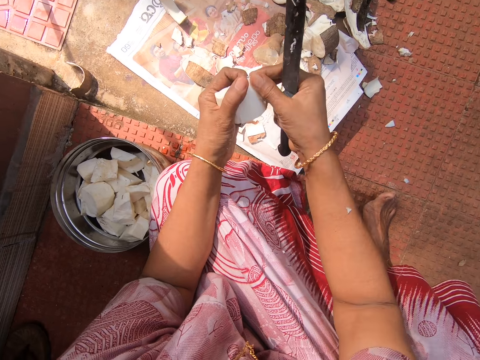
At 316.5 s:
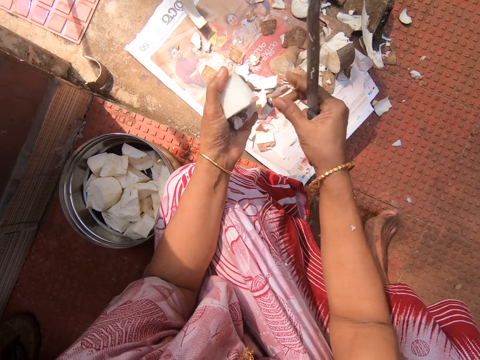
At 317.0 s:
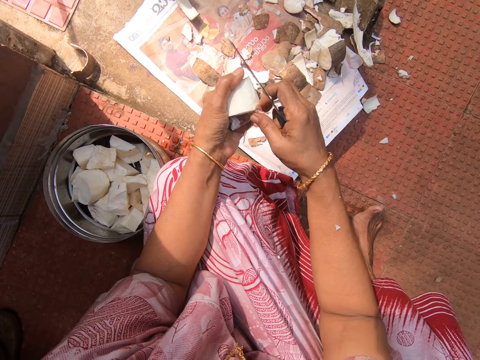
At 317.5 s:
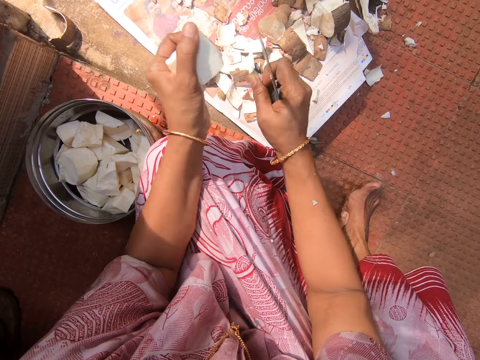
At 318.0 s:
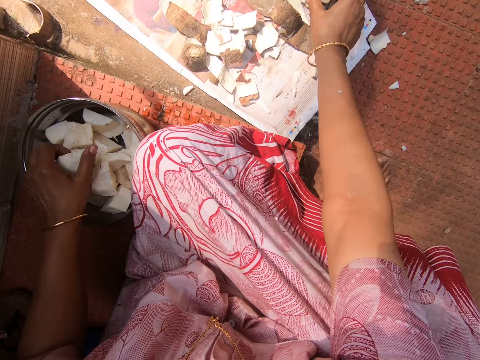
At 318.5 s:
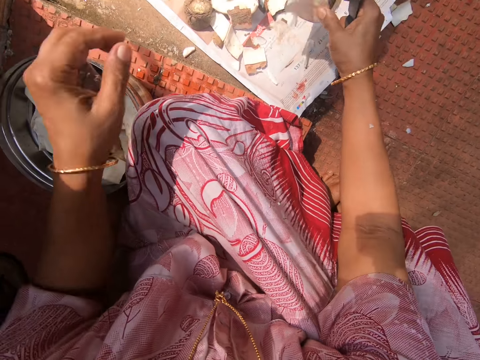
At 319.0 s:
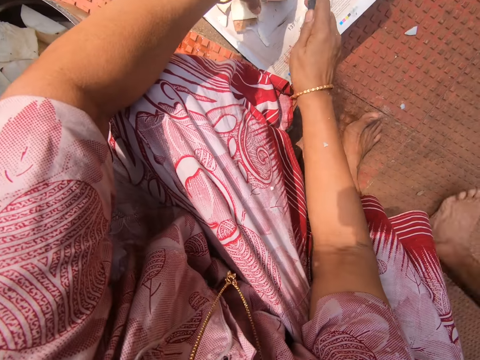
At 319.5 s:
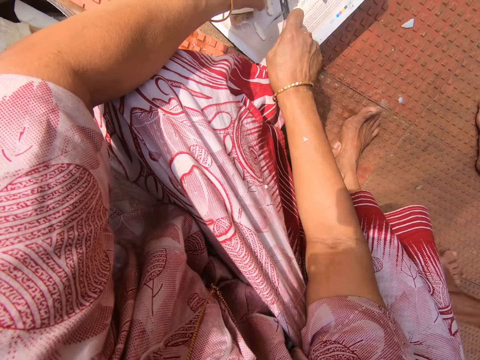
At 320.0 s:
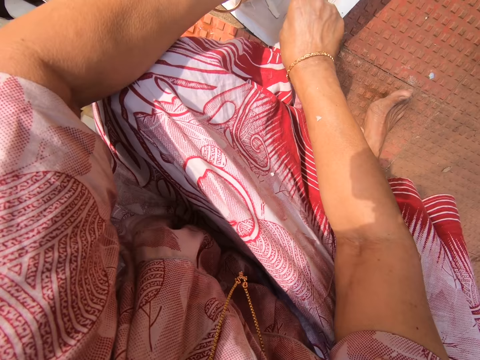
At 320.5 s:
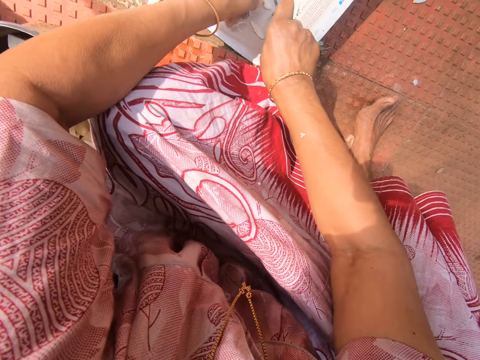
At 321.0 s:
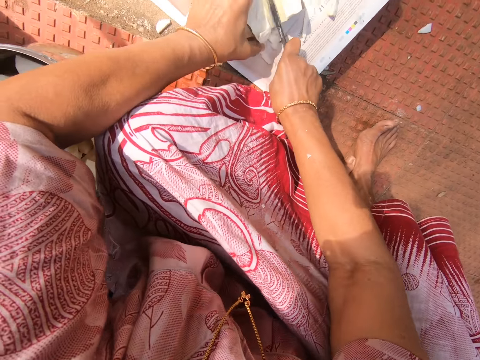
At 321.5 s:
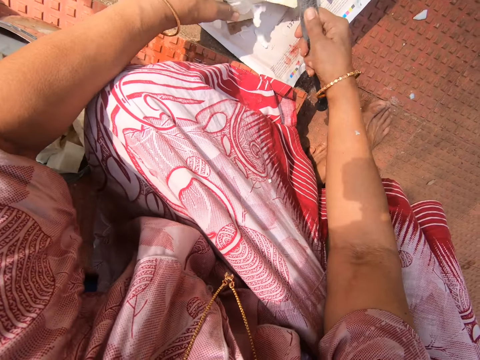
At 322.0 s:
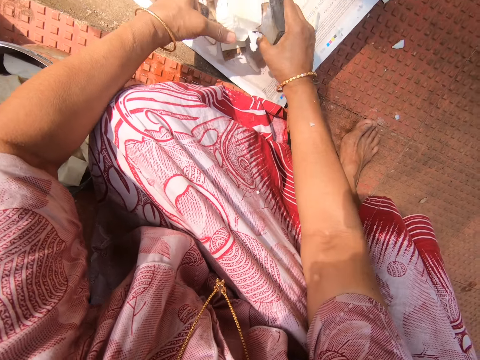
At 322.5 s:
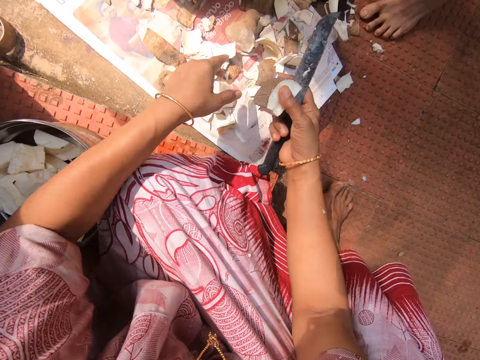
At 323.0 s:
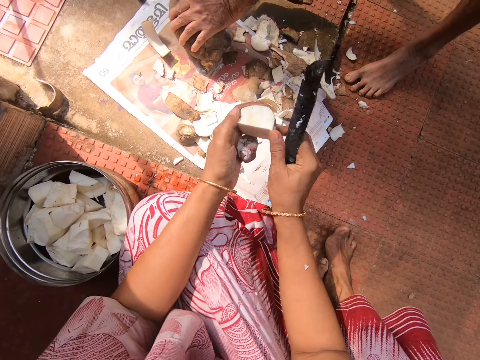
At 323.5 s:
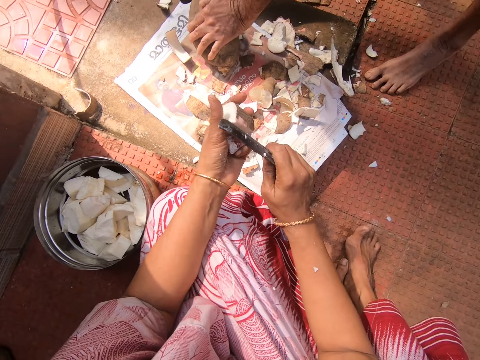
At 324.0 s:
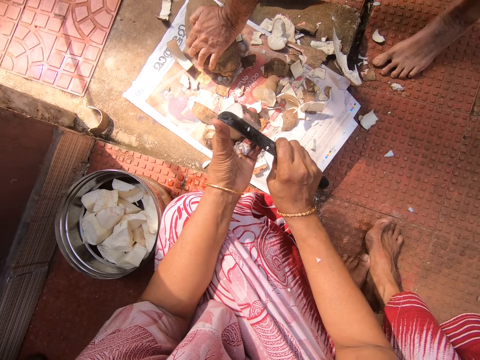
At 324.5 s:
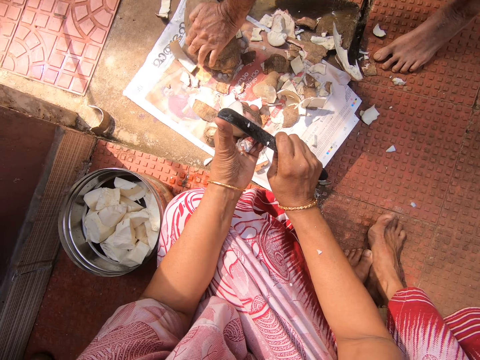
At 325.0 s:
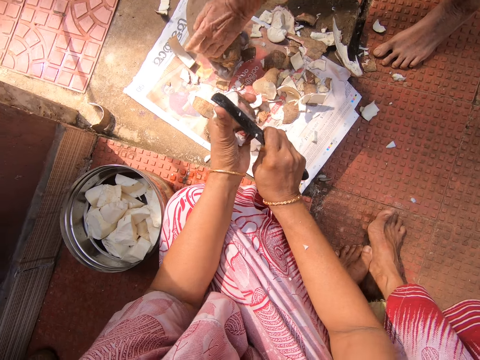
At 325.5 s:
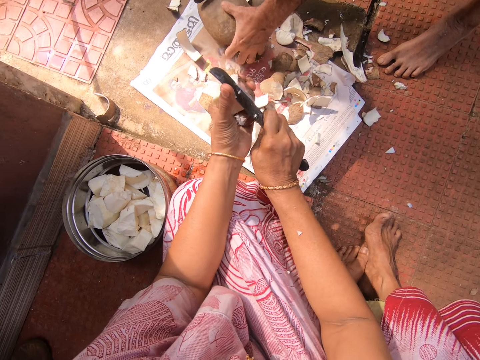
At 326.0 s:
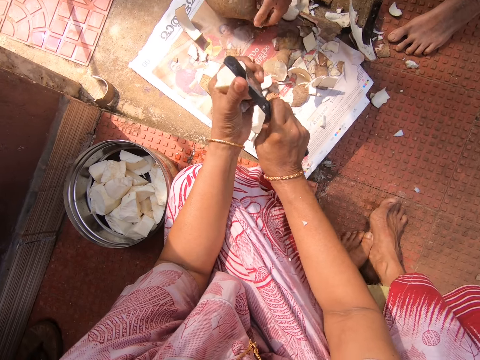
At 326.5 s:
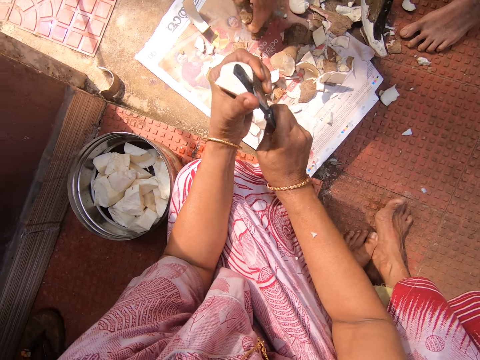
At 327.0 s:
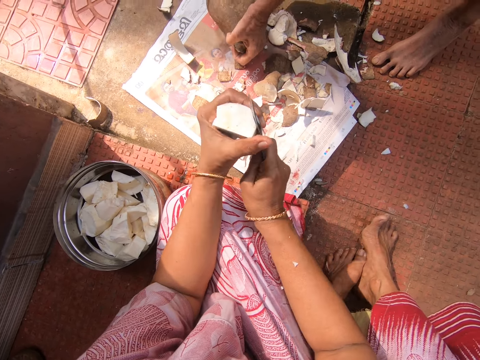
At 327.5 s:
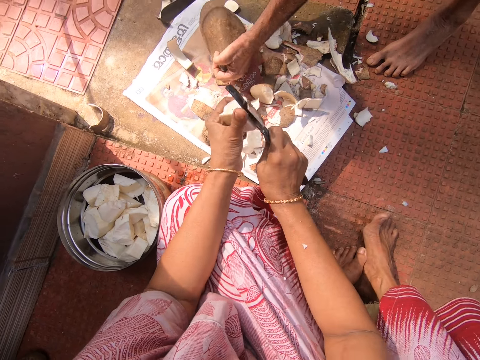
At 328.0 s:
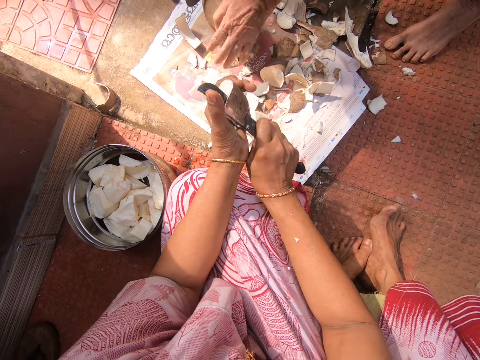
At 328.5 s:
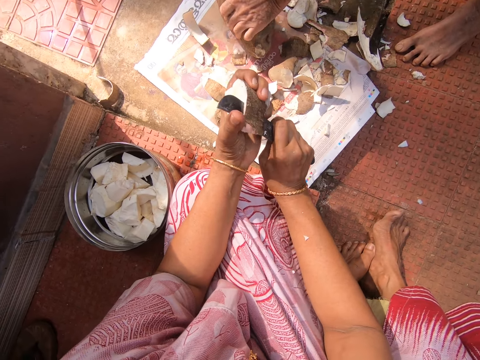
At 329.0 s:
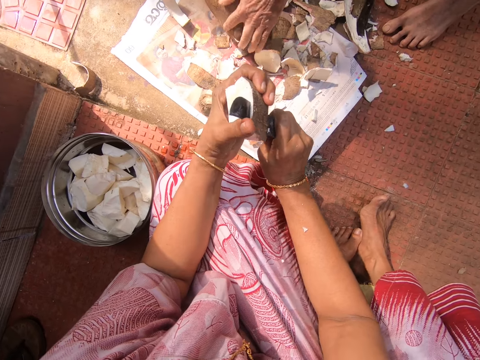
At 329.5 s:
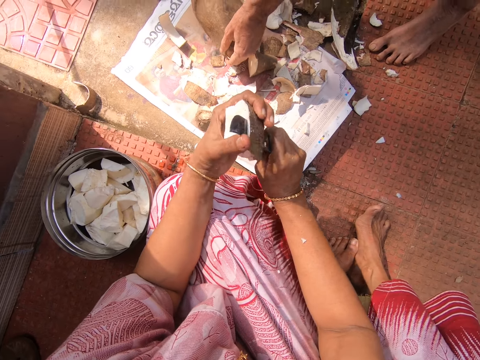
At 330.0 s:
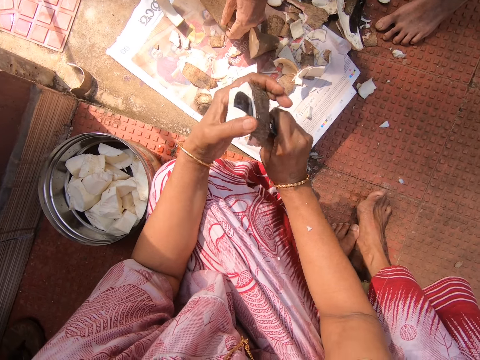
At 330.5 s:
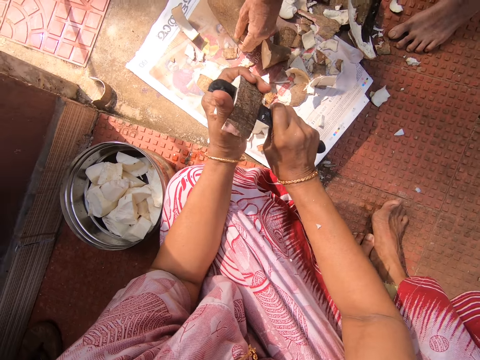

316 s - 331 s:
The camera wearer puts the cassava in the bucket. They pick the cassava from the floor. They cut the cassava. They drop another piece of yam or cassava. They hold the yam with both hands. They peel the cassava.

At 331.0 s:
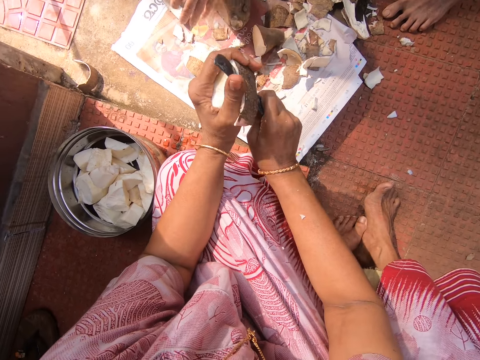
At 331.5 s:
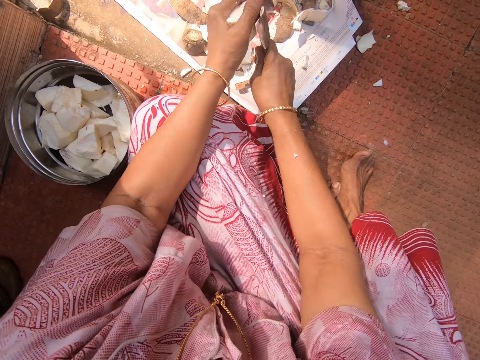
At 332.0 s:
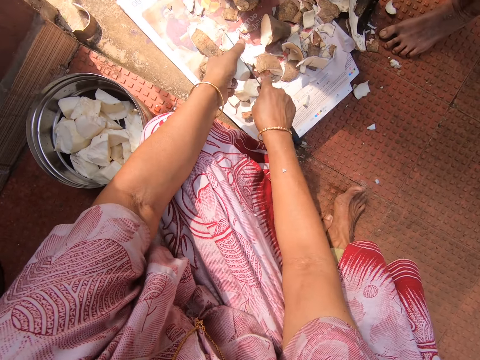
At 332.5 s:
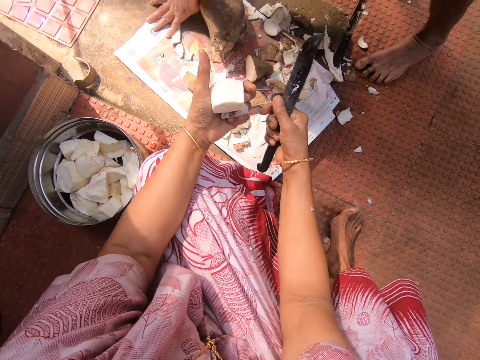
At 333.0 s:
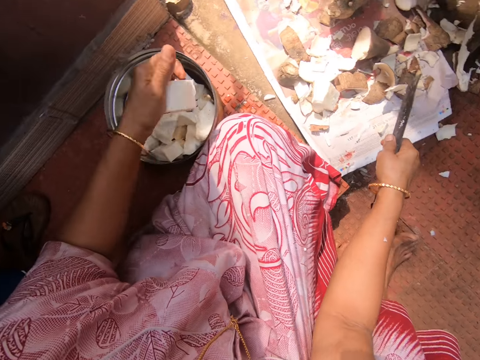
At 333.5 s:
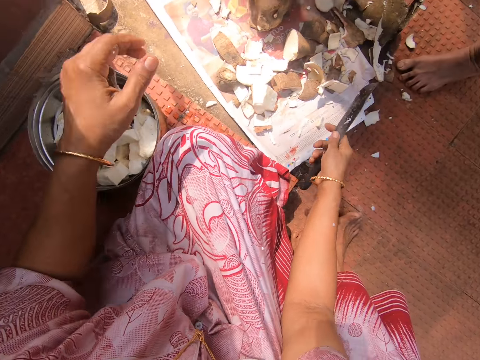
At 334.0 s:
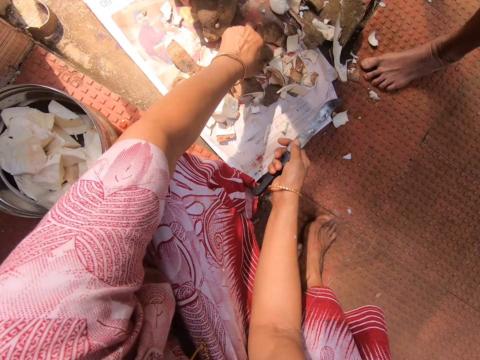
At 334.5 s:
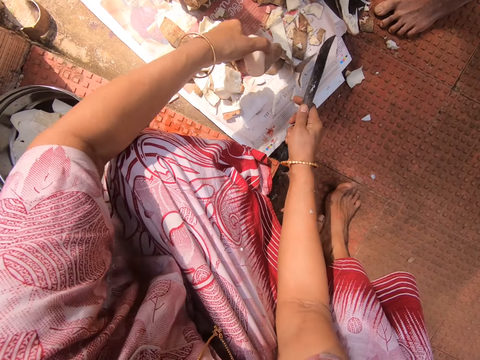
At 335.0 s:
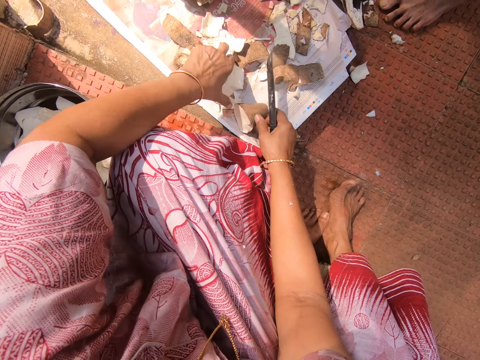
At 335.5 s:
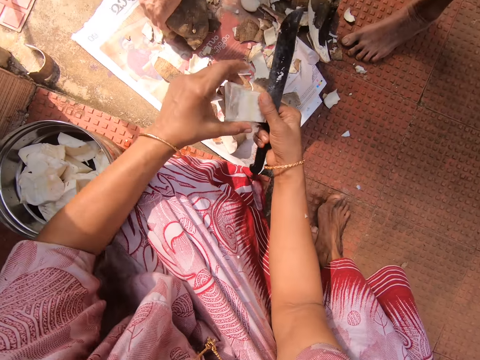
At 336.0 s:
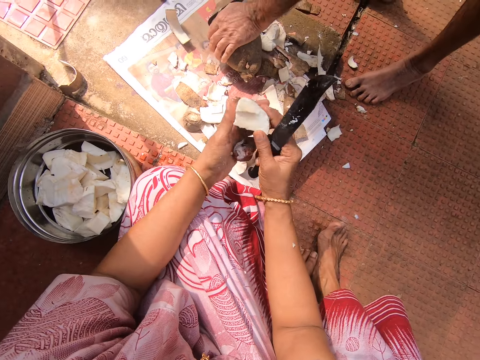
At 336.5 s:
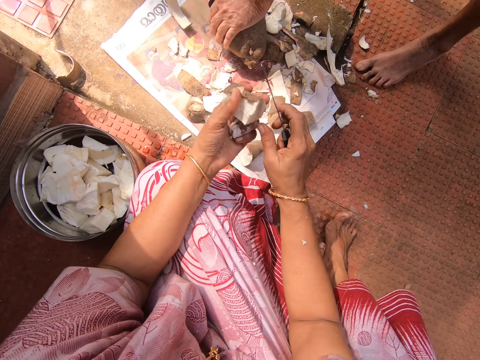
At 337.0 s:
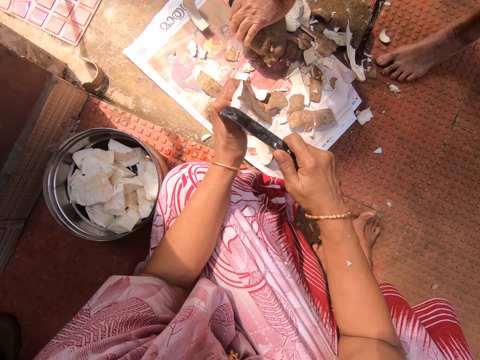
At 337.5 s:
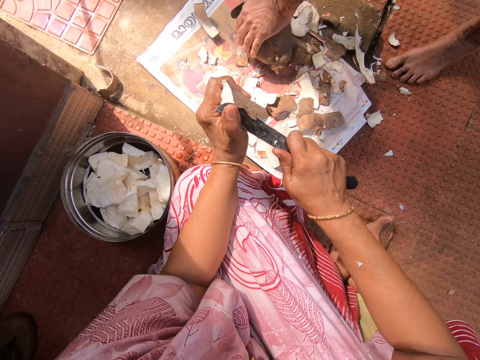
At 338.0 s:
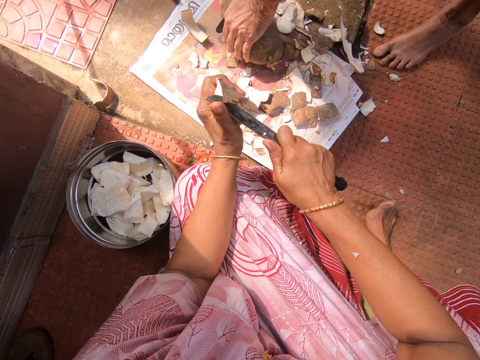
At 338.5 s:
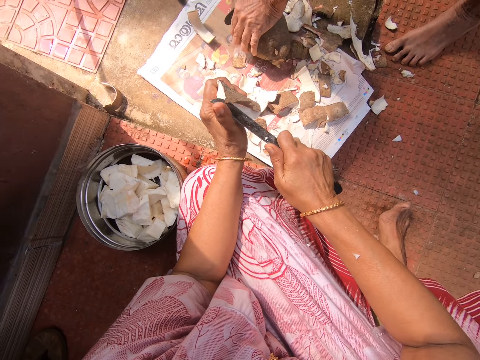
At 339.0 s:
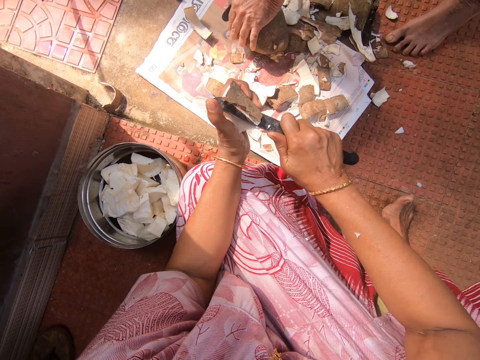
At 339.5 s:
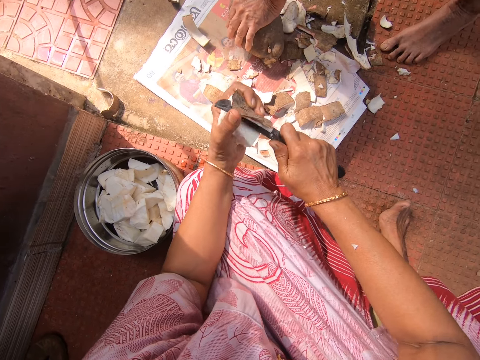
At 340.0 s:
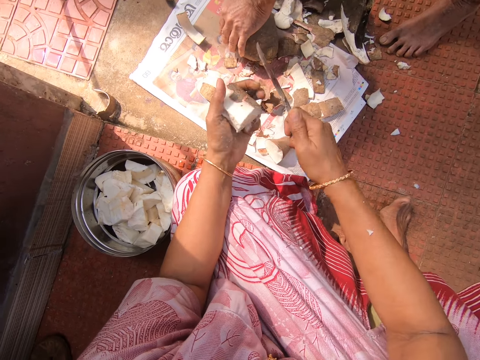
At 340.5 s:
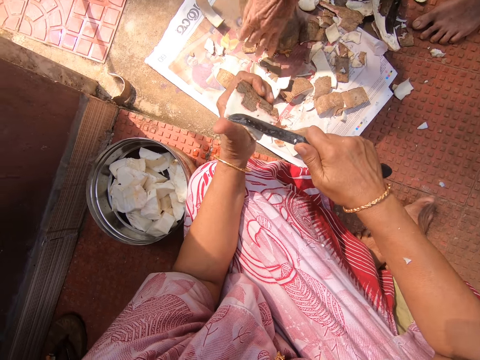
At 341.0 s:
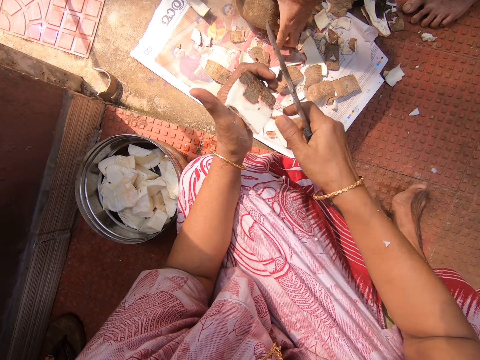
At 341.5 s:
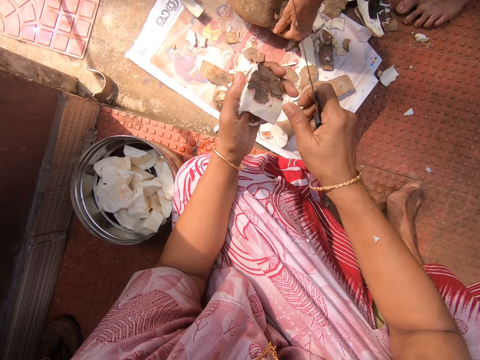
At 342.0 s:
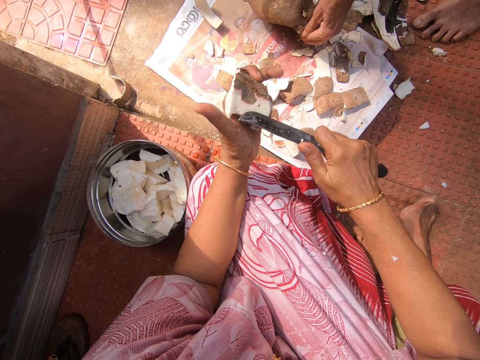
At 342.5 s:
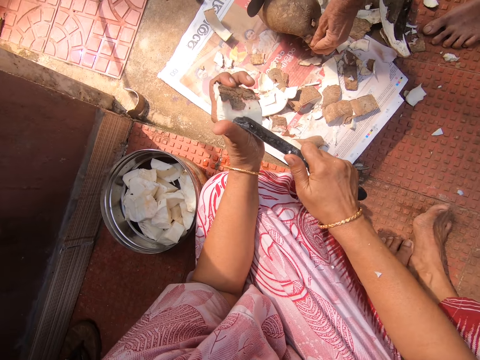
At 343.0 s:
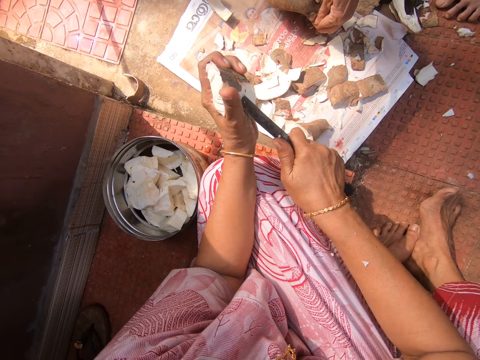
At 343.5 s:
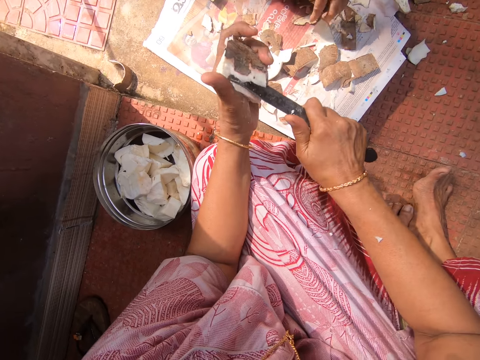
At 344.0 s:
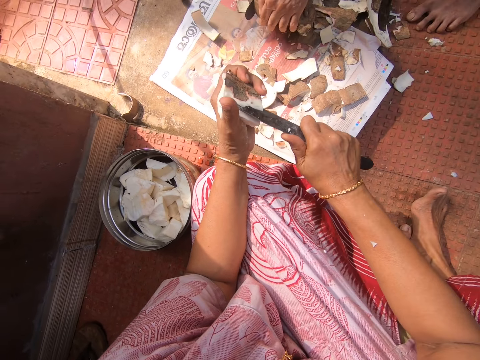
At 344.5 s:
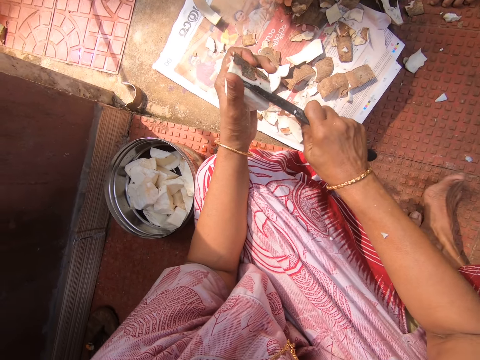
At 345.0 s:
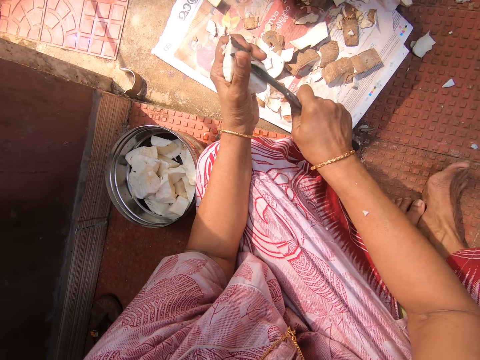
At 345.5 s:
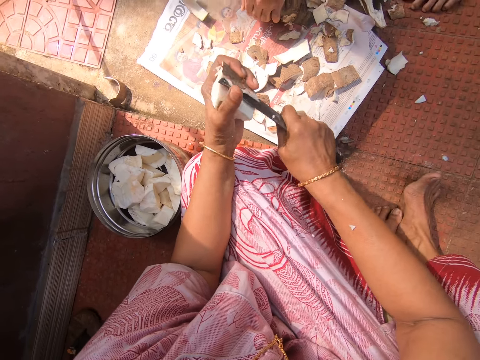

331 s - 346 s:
The camera wearer puts the cassava in the bucket. They pick the cassava from the floor. They drop the yam or cassava and pick another yam. They peel the cassava.
